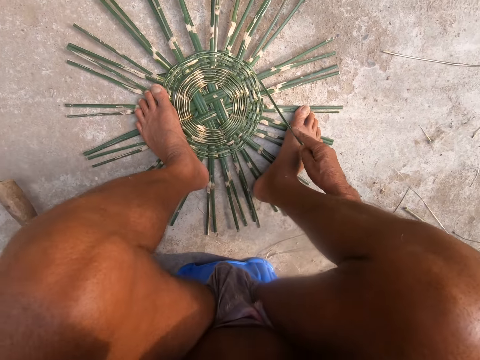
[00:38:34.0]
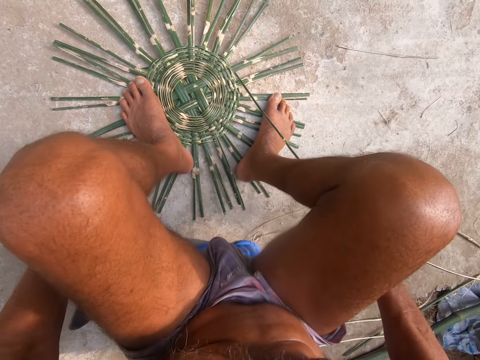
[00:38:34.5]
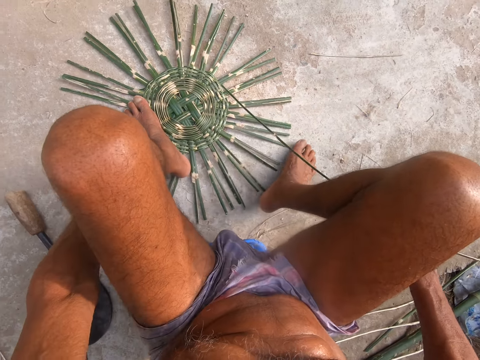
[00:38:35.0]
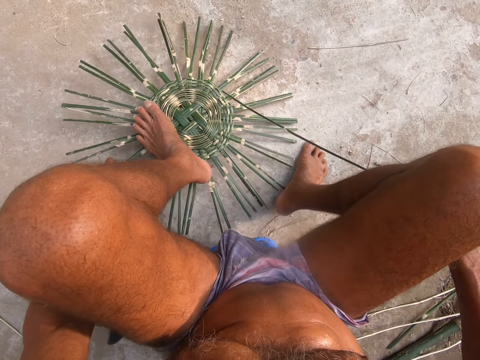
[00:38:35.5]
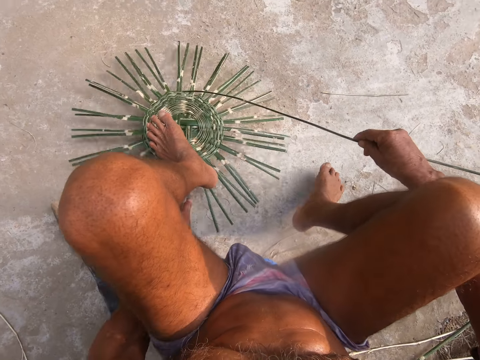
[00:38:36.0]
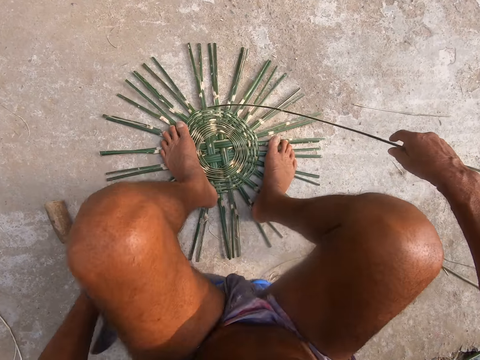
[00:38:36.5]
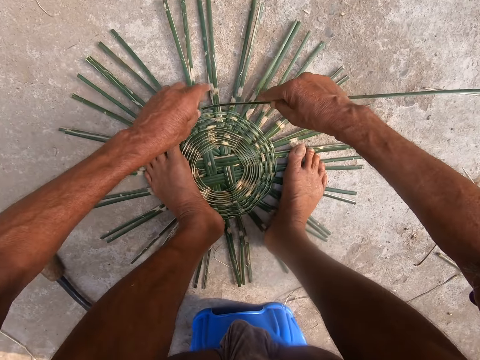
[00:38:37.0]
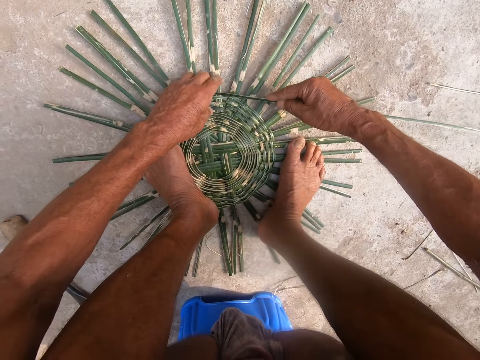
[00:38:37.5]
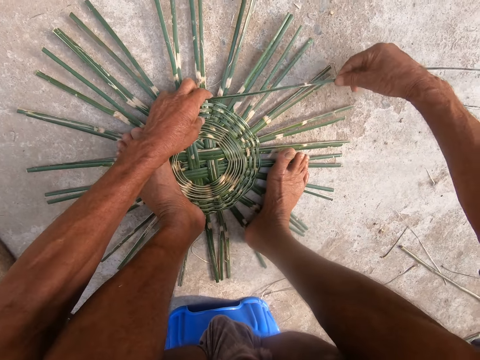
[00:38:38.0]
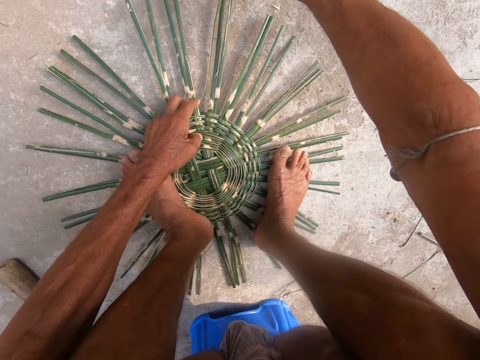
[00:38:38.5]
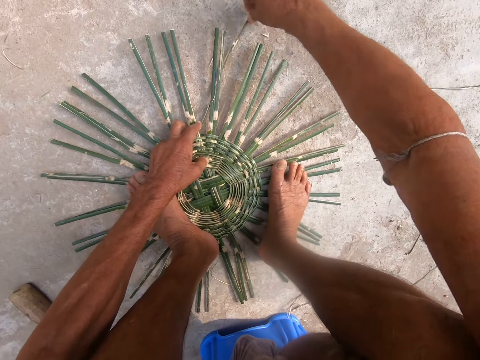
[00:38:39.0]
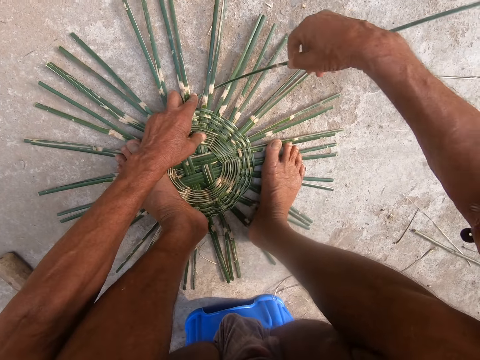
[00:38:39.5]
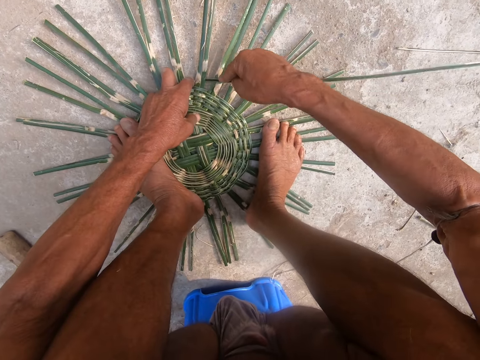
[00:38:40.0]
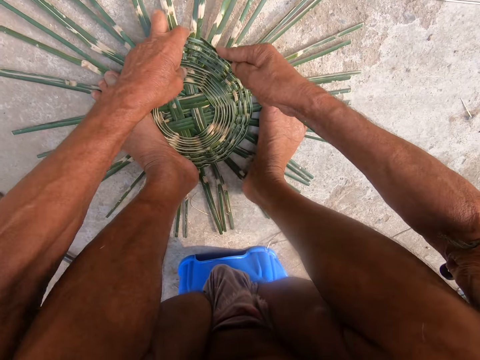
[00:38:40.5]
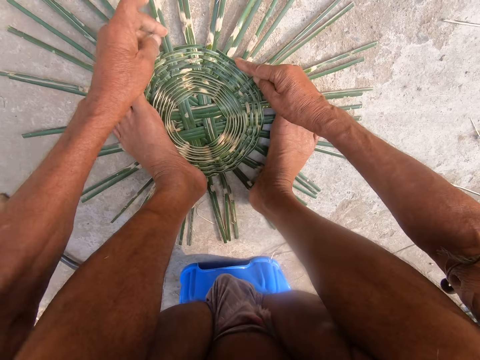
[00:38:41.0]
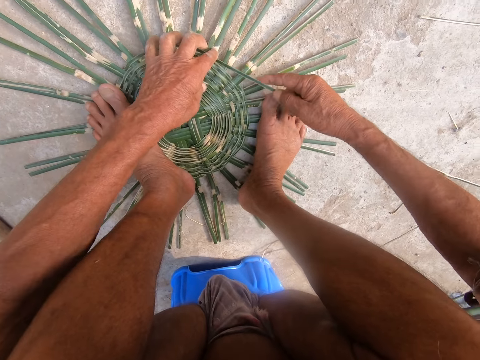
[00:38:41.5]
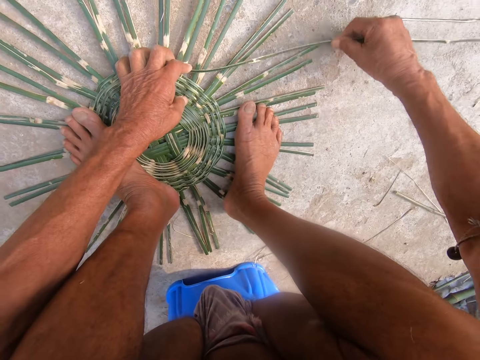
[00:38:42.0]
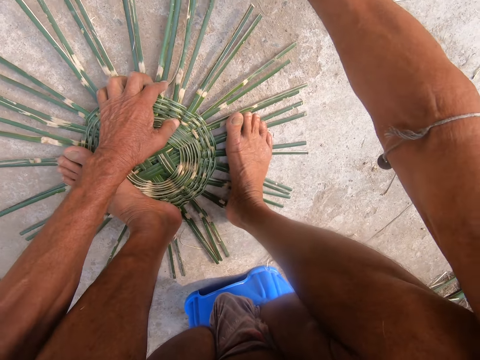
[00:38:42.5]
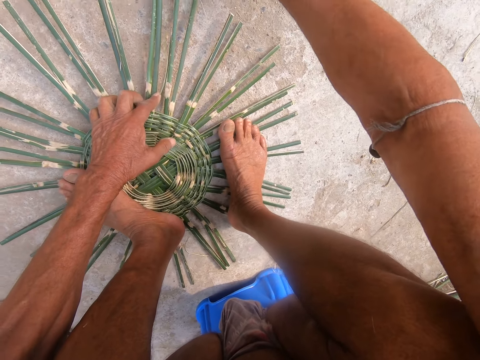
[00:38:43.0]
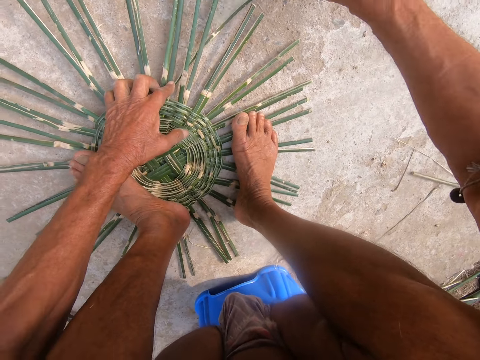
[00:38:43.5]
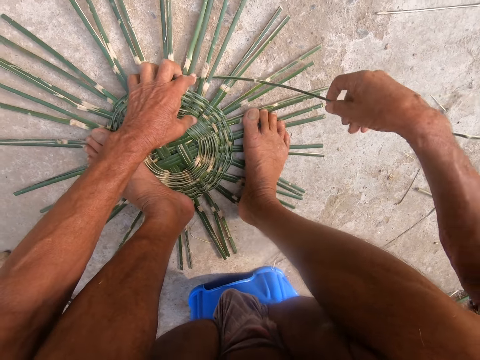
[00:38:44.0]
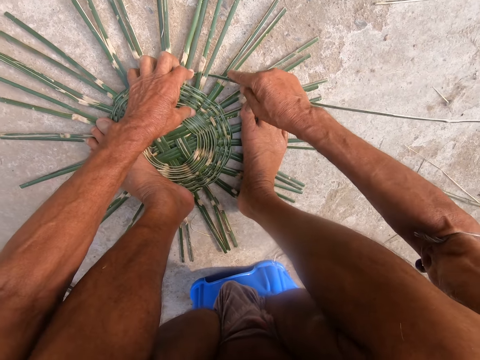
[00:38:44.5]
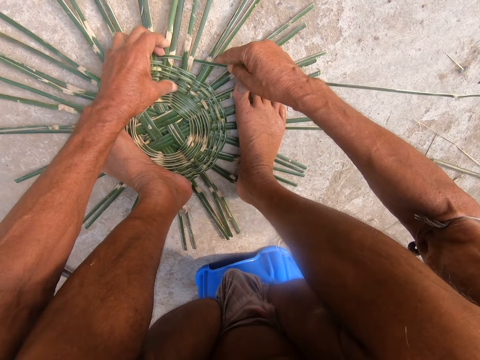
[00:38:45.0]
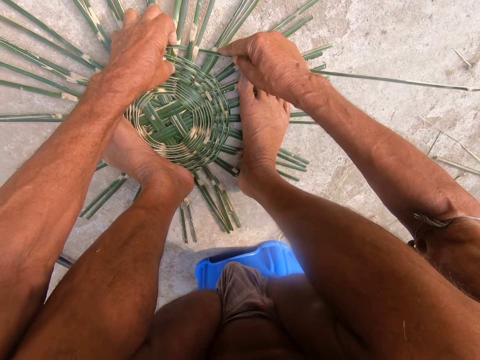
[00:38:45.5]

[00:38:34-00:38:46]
The camera wearer drops the sickle knife on the ground with his left hand. He adjusts the bamboo strips on the ground with his left hand. He rotates the palm thatch. He holds the bamboo strips on the ground with both legs. He weaves the basket with the bamboo strips on the ground with both hands.

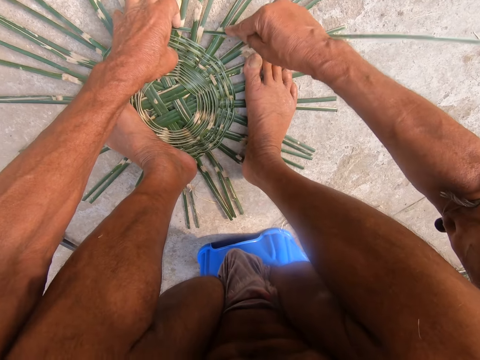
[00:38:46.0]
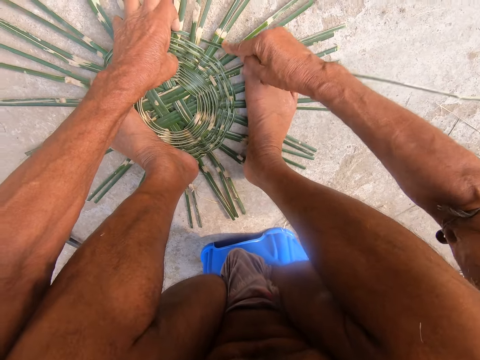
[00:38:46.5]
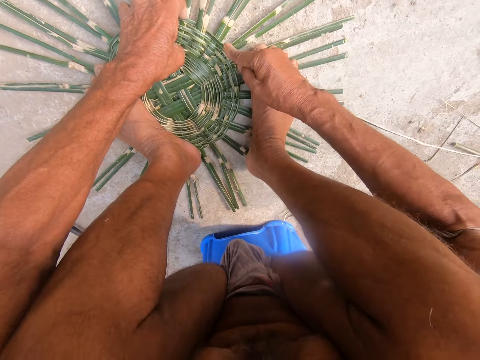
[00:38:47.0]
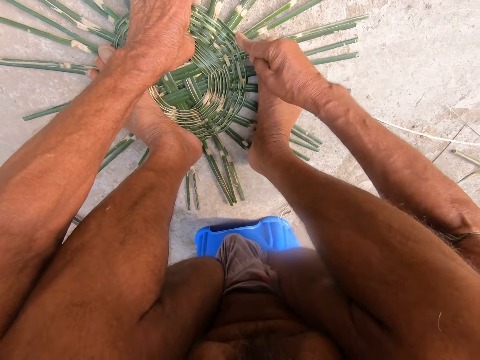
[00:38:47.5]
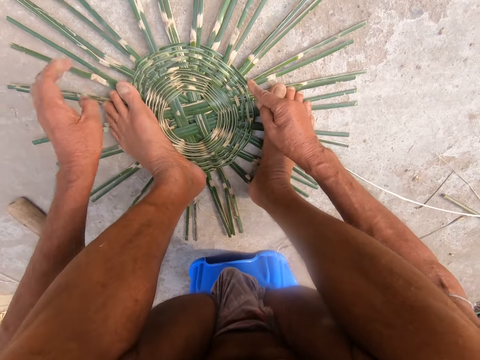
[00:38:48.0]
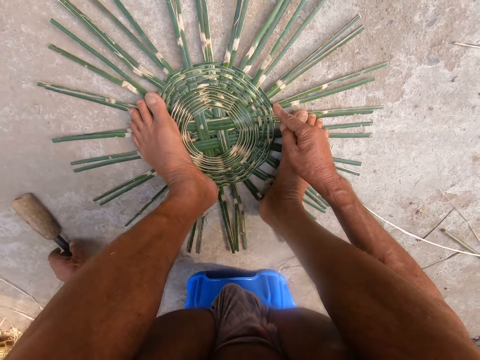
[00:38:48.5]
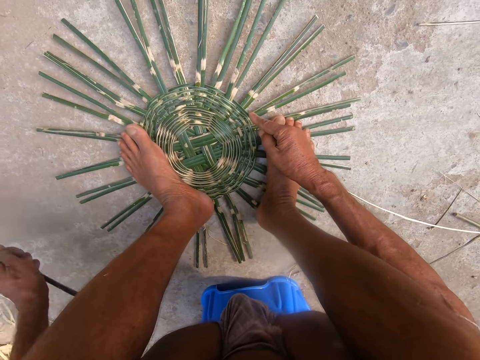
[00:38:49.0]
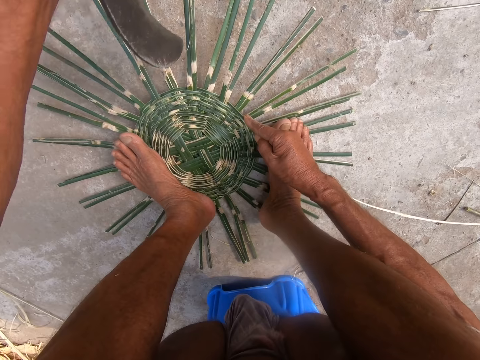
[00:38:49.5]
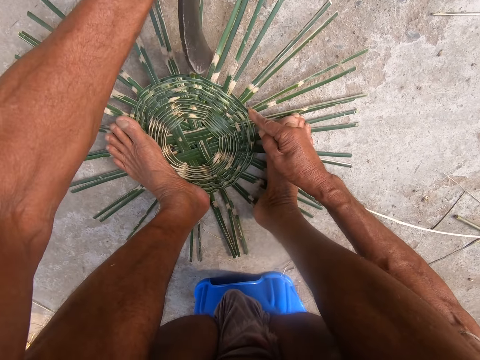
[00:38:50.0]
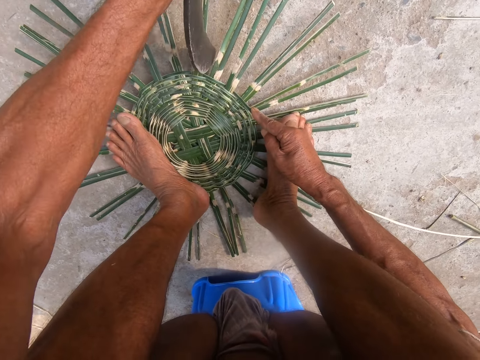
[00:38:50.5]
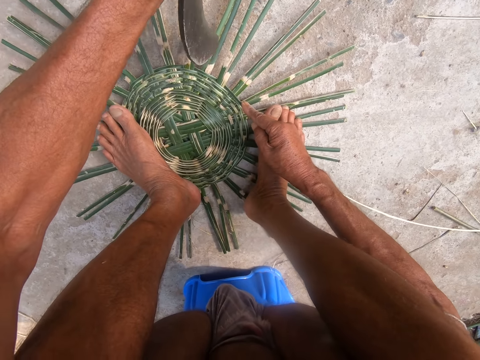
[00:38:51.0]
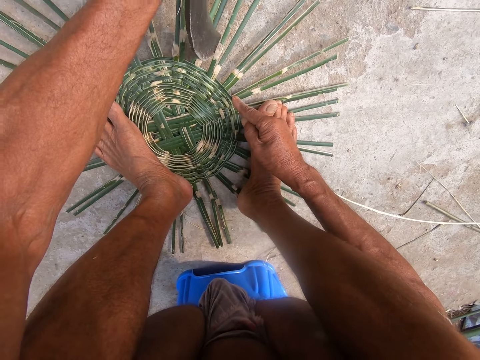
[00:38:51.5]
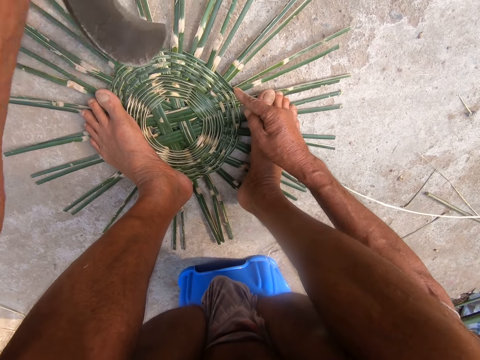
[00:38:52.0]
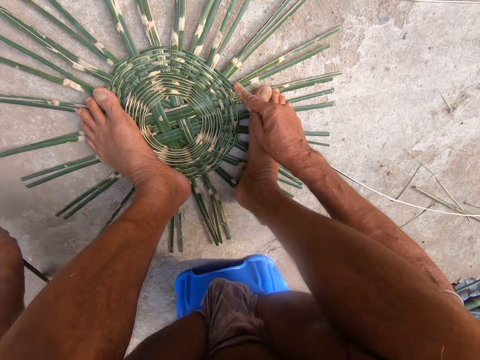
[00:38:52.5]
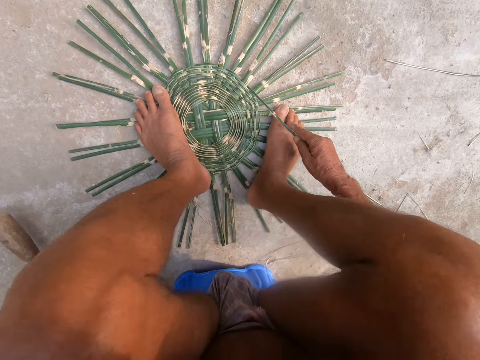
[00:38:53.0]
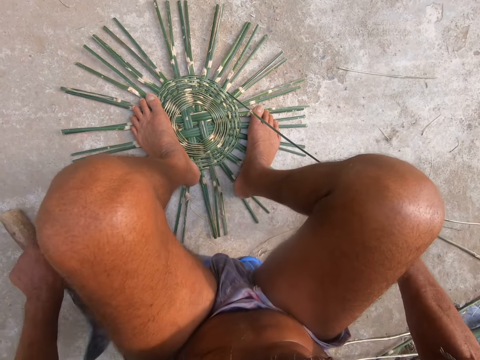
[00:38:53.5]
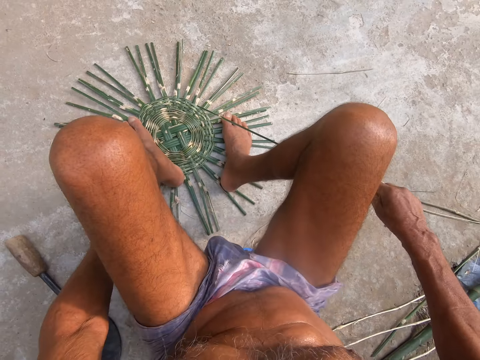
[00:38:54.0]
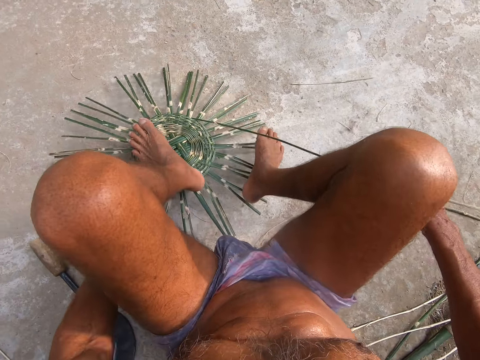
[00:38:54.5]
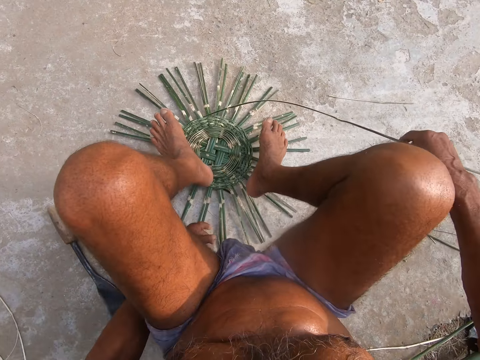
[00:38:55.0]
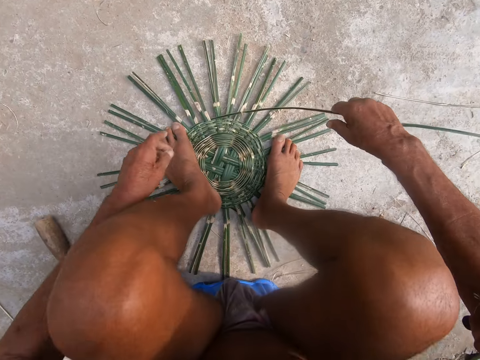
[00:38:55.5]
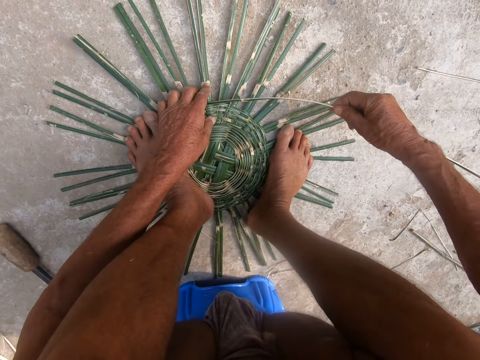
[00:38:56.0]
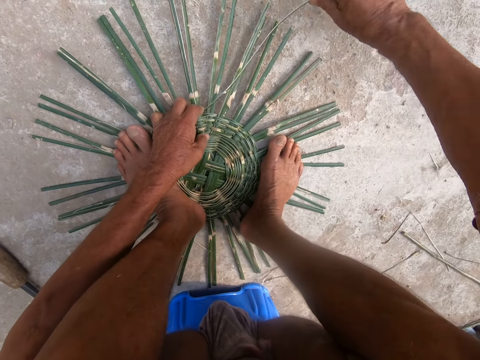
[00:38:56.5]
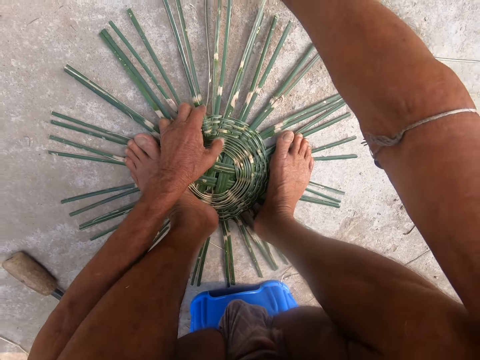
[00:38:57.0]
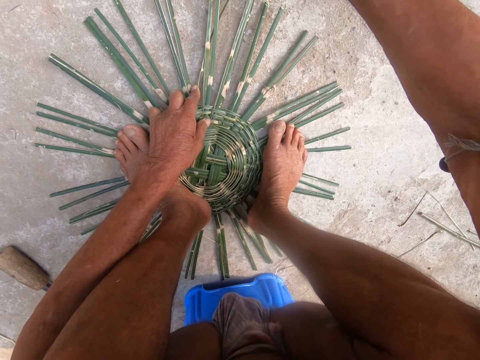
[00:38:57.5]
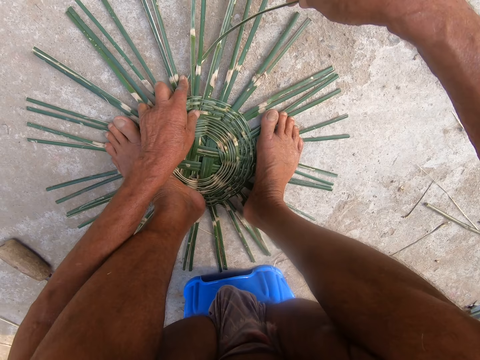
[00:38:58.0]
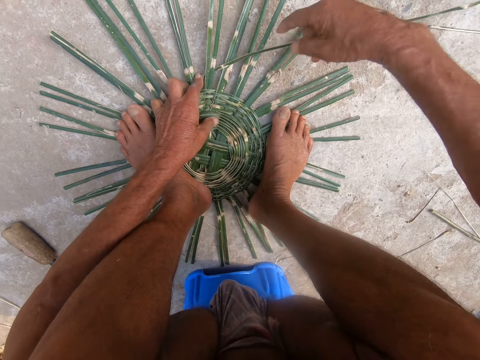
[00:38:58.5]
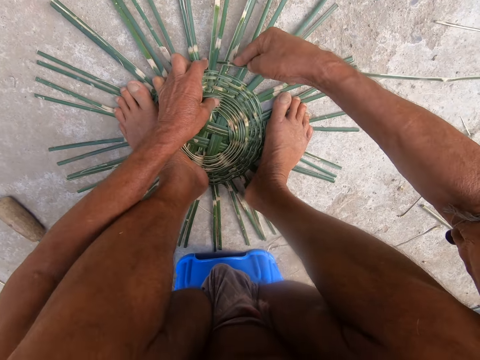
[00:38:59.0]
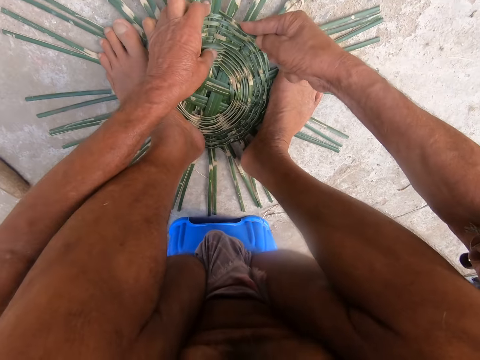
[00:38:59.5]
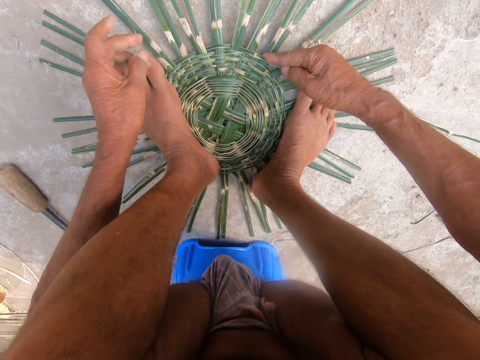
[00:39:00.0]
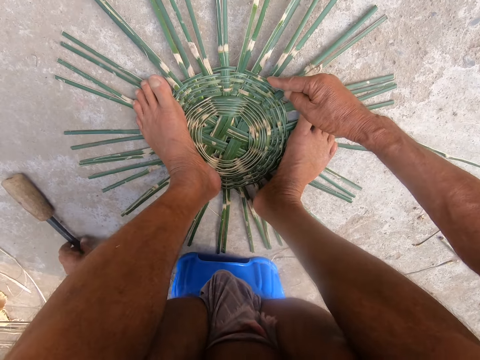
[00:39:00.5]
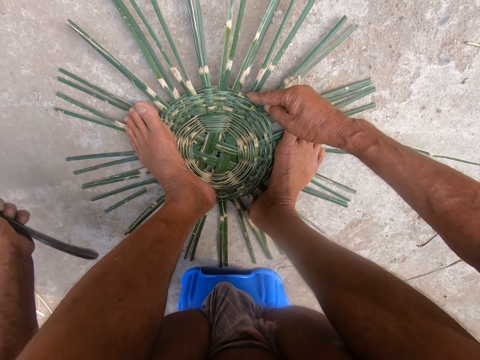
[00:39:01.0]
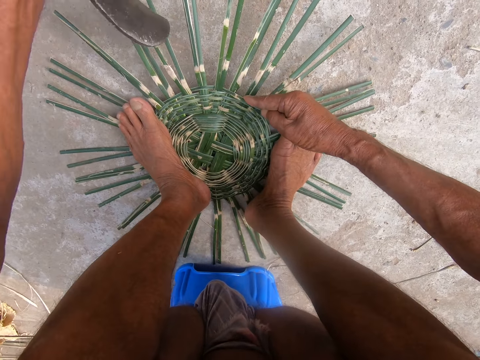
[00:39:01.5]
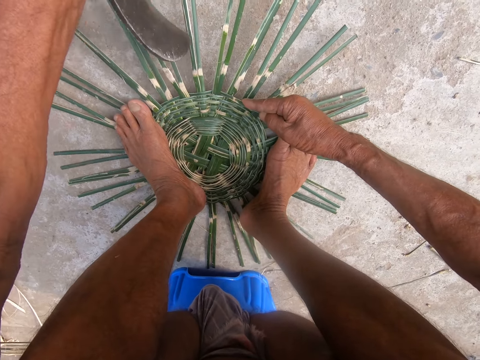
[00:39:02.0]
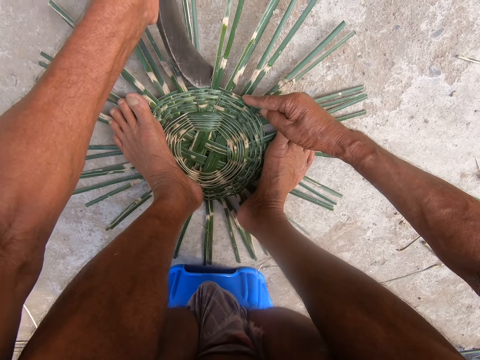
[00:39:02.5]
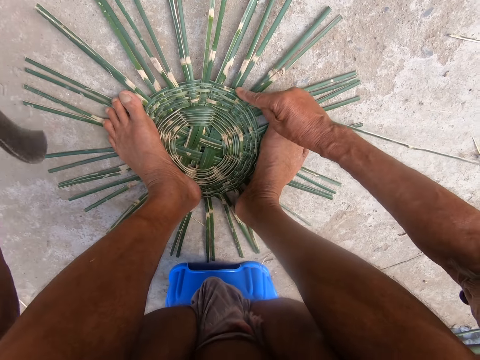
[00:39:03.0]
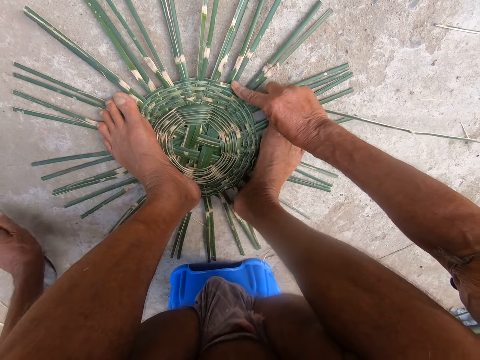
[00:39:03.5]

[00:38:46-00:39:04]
The camera wearer picks up the sickle knife from the ground with his left hand. He hits the bamboo strips on the ground with the sickle knife in his left hand. He drops the sickle knife on the ground with his left hand. He adjusts the bamboo strips on the ground with his left hand. He rotates the palm thatch. He holds the bamboo strips on the ground with both legs. He weaves the basket with the bamboo strips on the ground with both hands. He makes a palm thatch pattern. He picks up the sickle knife from the ground with his left hand. He hits the bamboo strips on the ground with the sickle knife in his left hand. He drops the sickle knife on the ground with his left hand.
